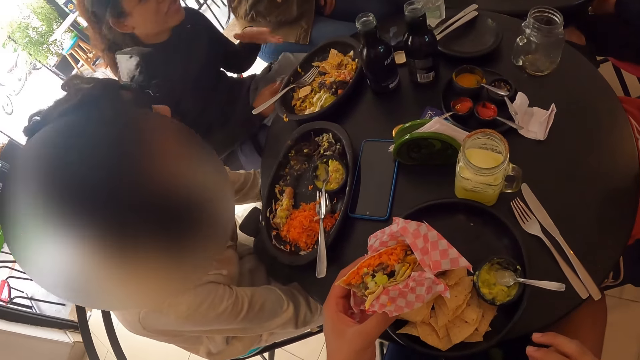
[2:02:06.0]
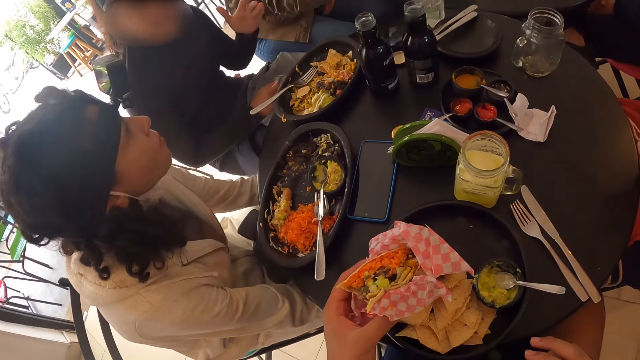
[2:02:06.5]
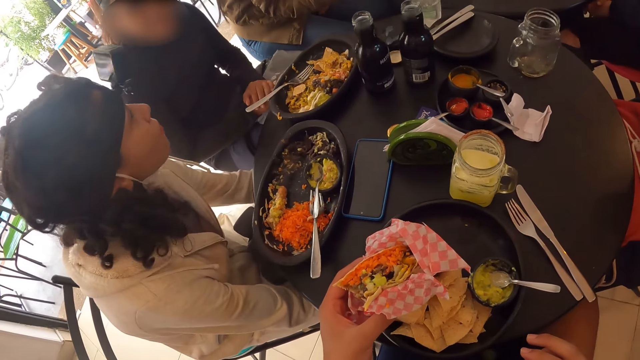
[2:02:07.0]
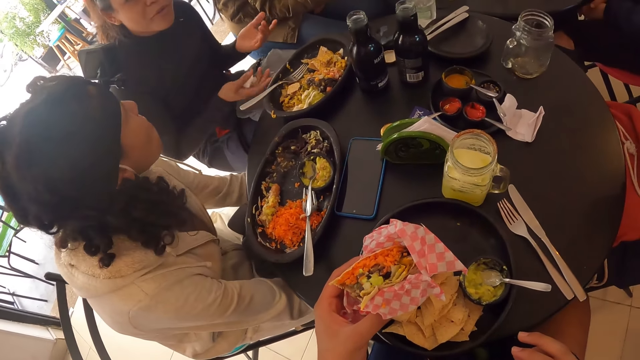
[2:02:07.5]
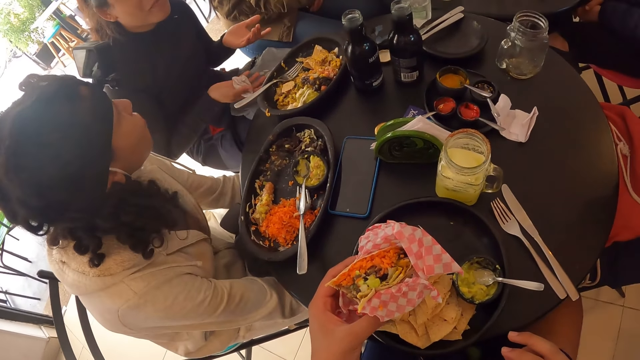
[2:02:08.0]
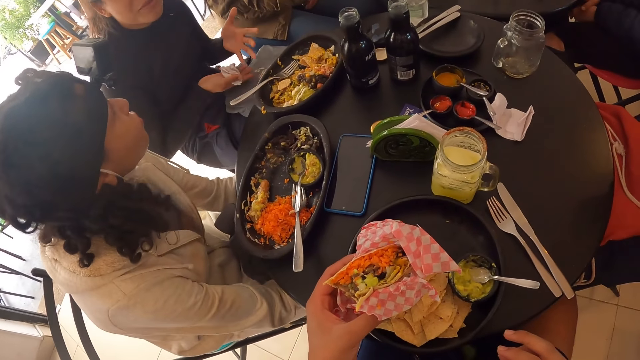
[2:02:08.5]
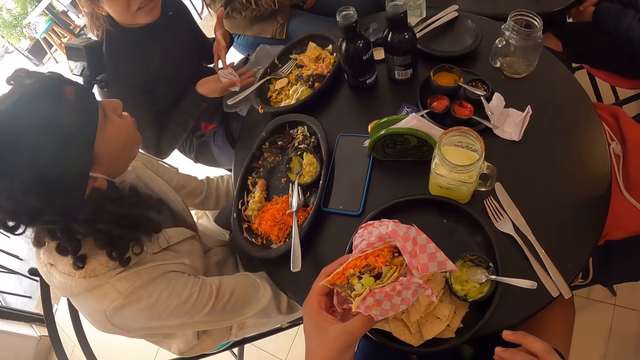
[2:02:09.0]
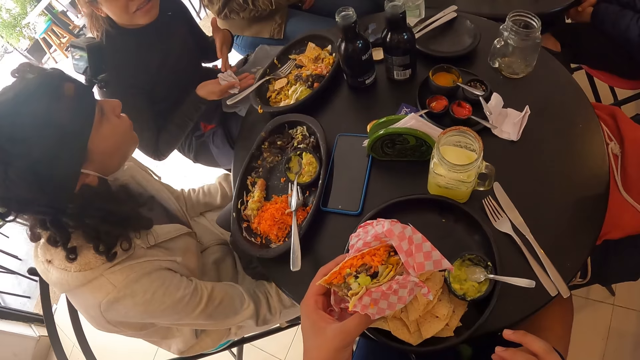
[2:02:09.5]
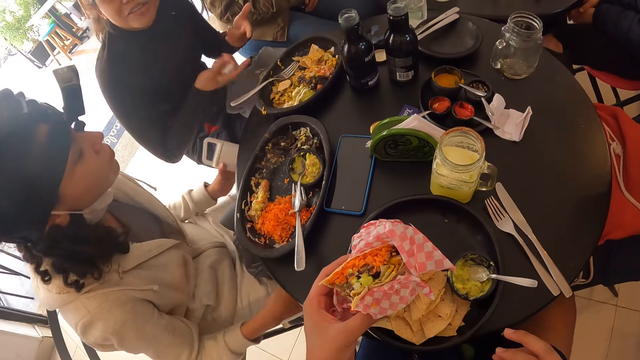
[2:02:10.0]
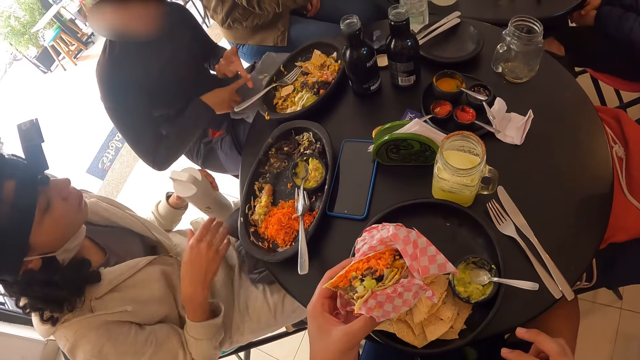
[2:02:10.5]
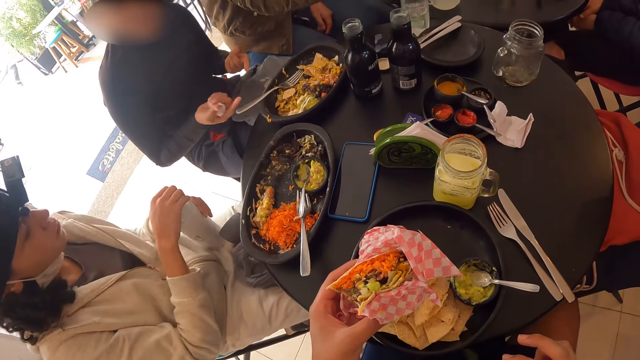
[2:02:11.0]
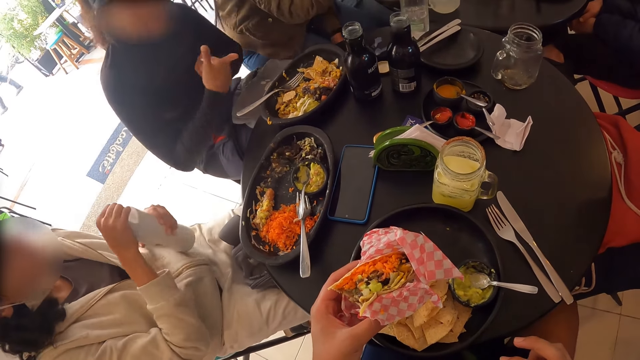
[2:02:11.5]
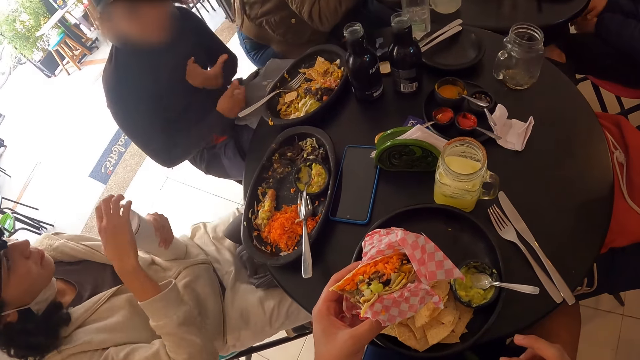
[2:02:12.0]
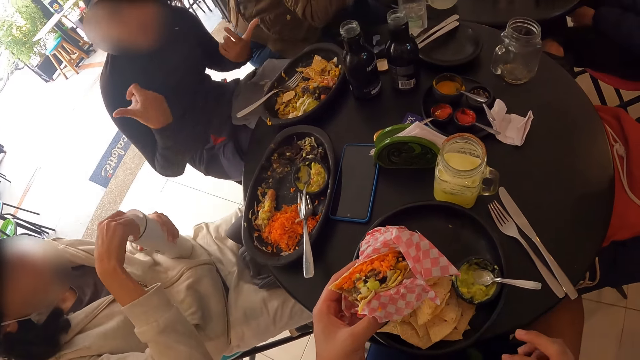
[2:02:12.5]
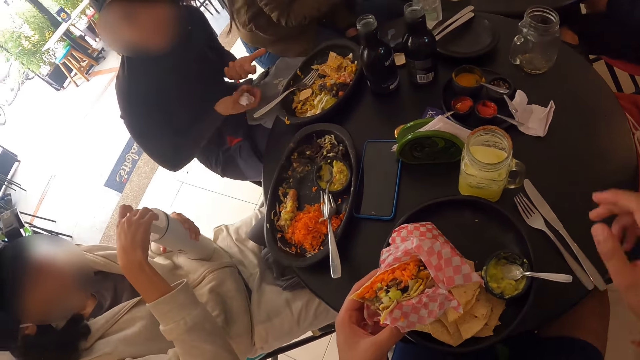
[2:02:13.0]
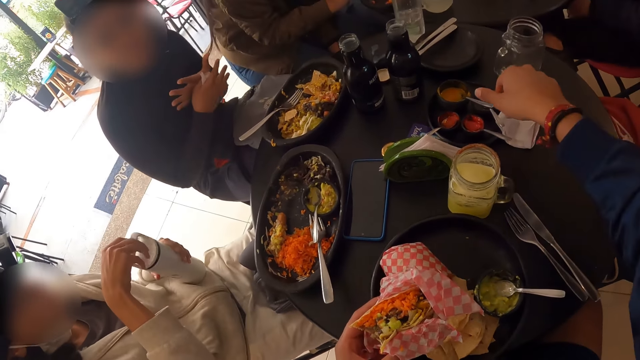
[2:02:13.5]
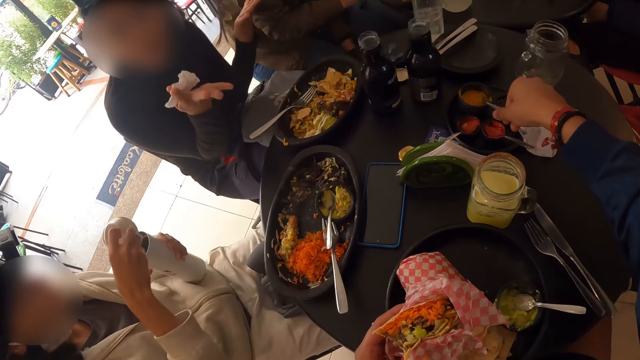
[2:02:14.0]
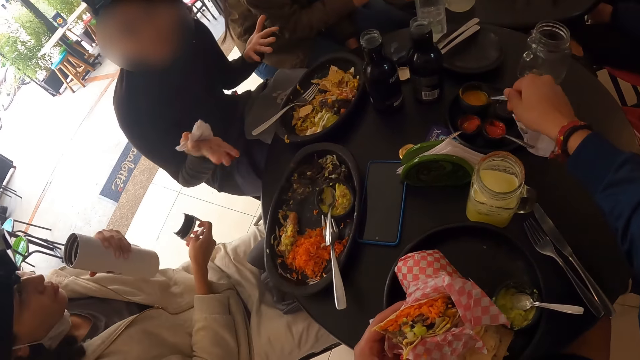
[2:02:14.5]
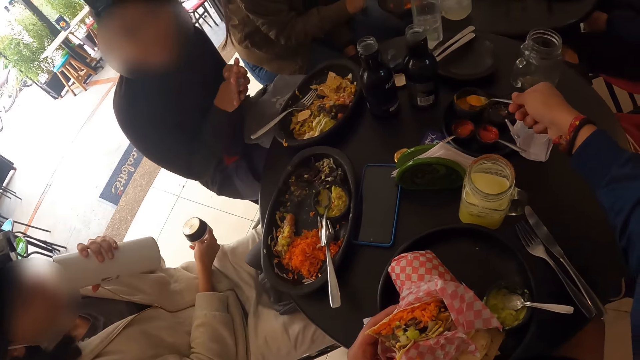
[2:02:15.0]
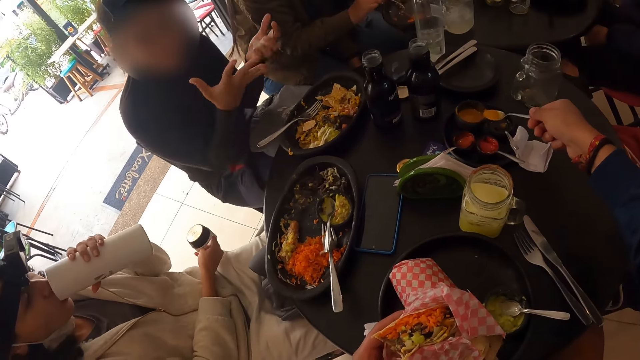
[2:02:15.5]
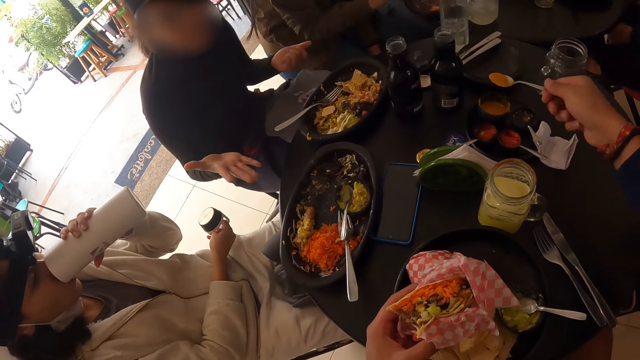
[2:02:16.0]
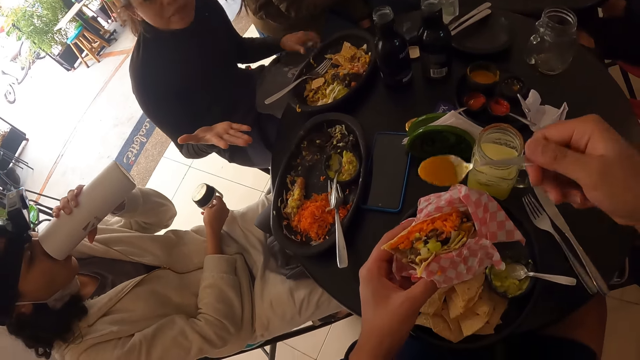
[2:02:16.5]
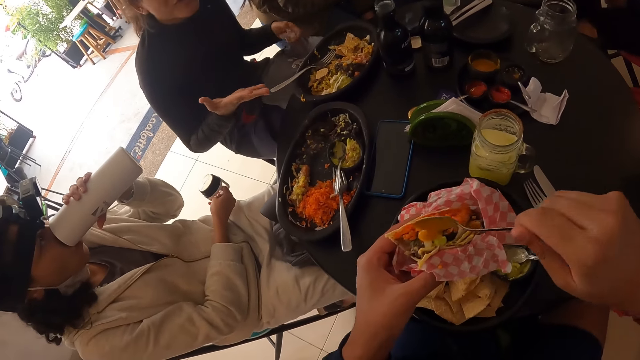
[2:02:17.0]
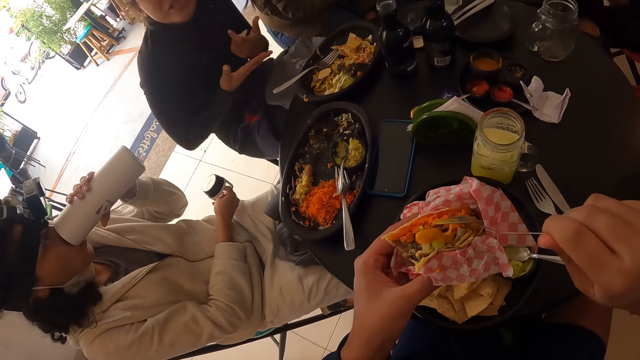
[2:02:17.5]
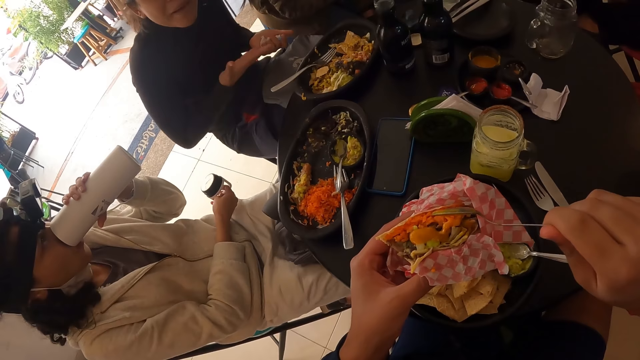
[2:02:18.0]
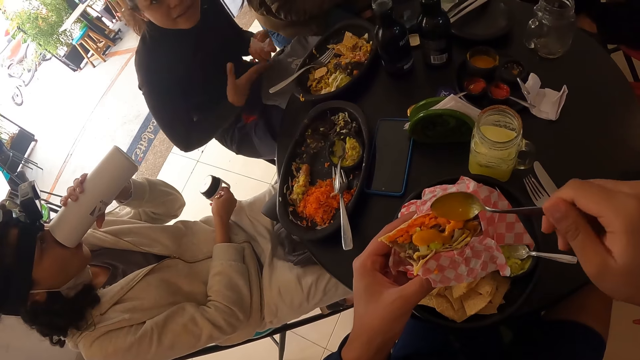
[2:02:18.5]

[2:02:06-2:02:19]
A woman picks up a water bottle from the floor with her left hand. She opens the water bottle with her right hand. The camera wearer takes sauce from a black container with a spoon with his right hand. The woman drinks water from the water bottle with her left hand. The camera wearer pours the sauce on the meal with the spoon in his right hand.

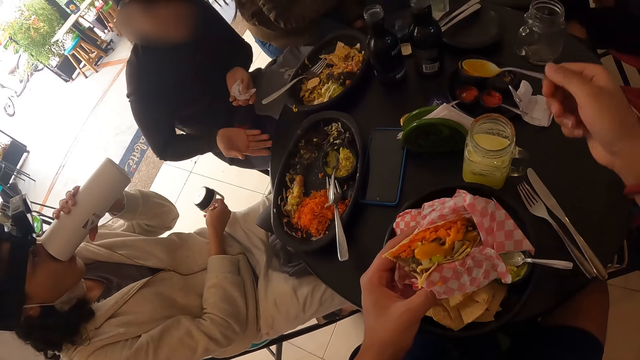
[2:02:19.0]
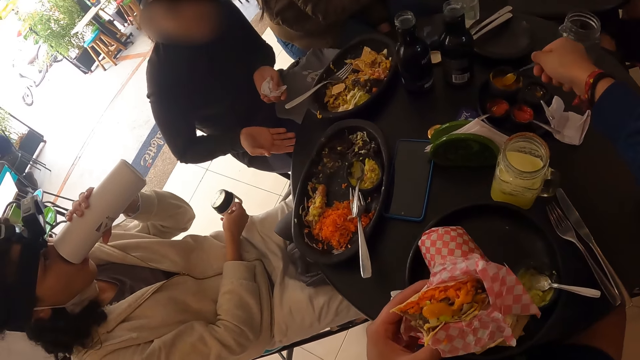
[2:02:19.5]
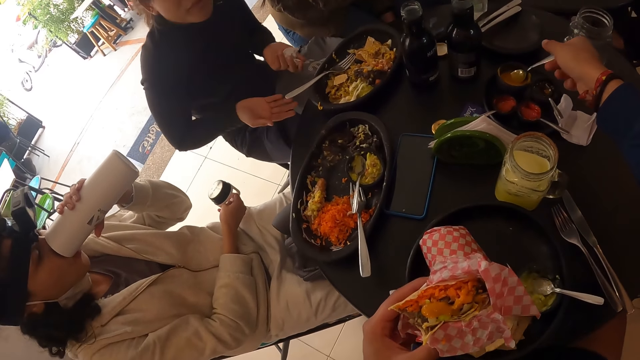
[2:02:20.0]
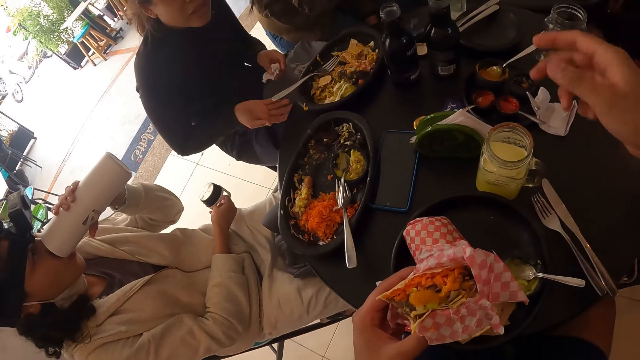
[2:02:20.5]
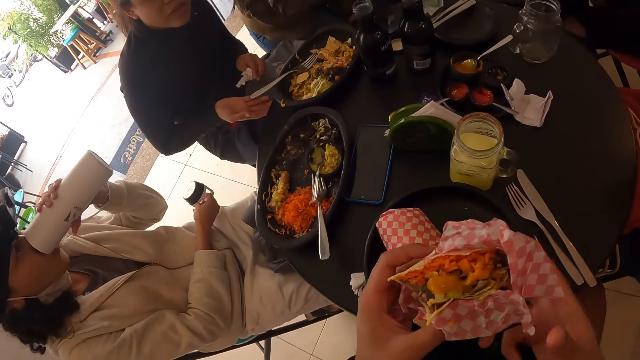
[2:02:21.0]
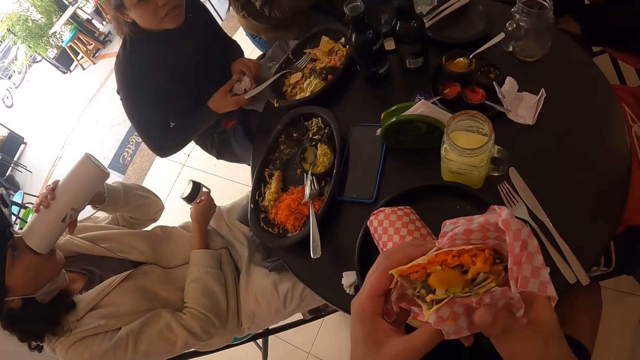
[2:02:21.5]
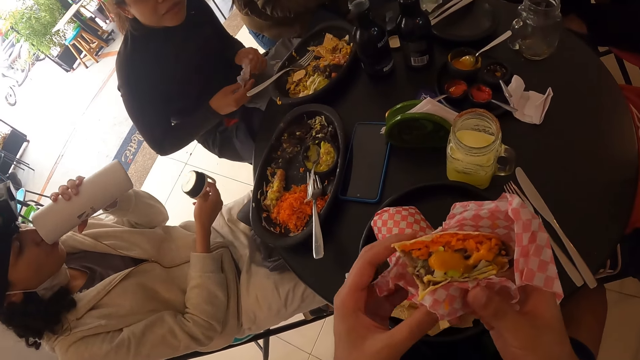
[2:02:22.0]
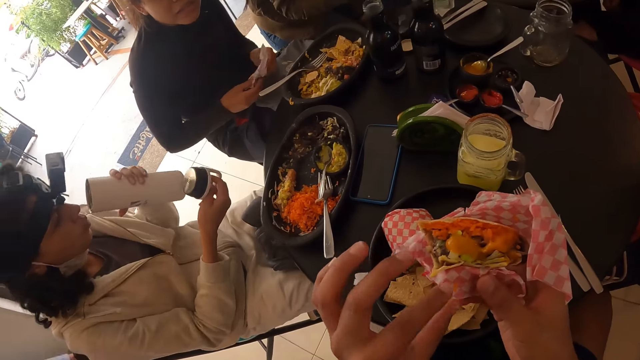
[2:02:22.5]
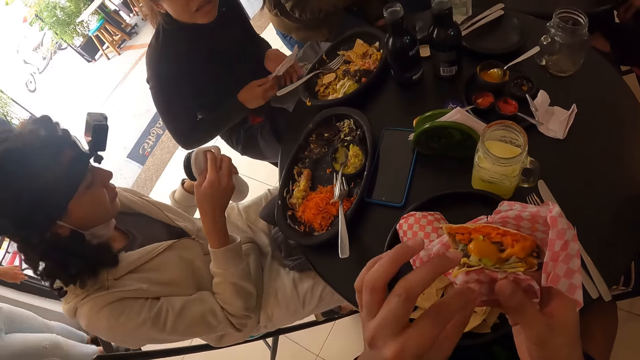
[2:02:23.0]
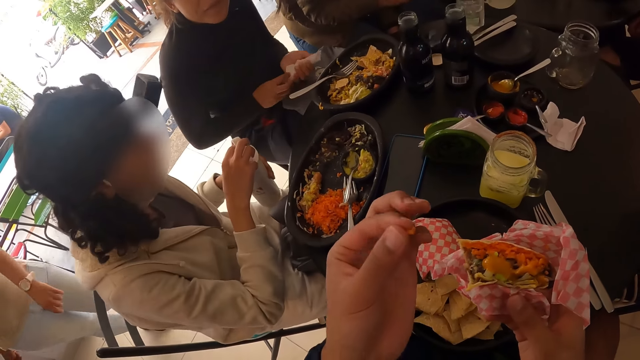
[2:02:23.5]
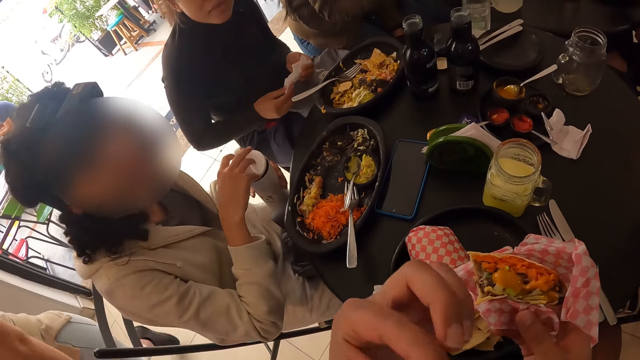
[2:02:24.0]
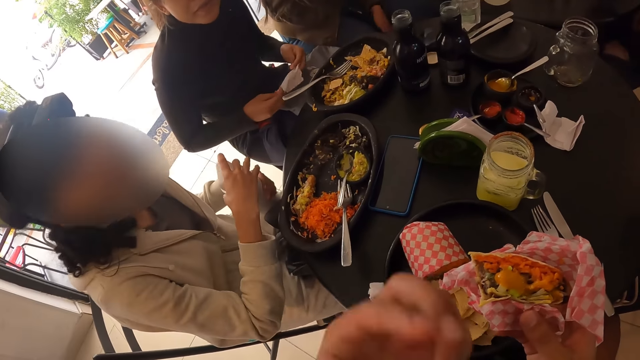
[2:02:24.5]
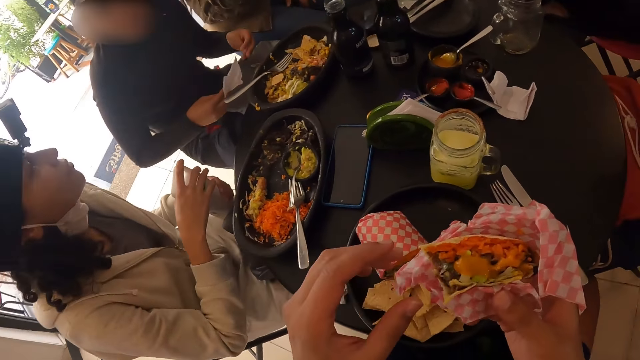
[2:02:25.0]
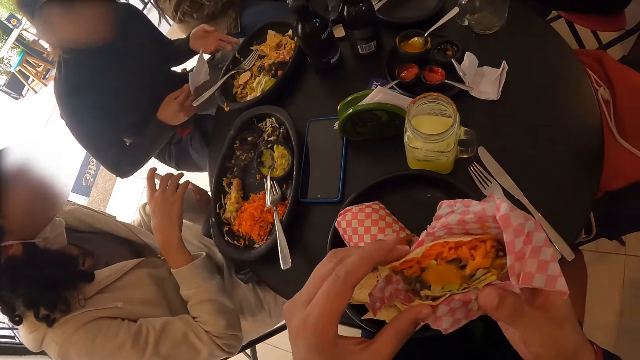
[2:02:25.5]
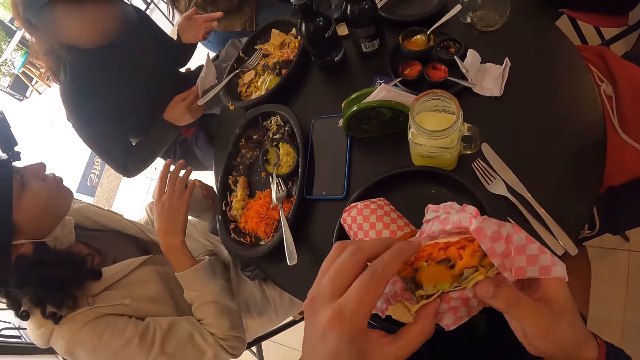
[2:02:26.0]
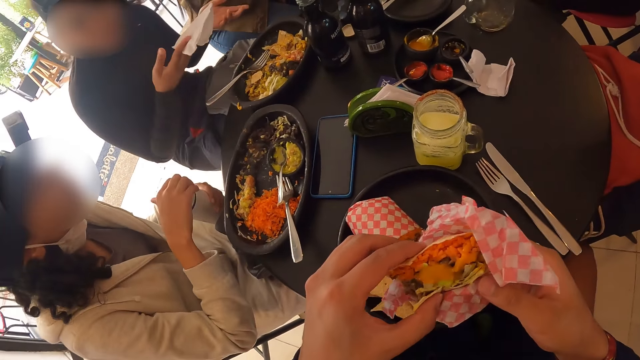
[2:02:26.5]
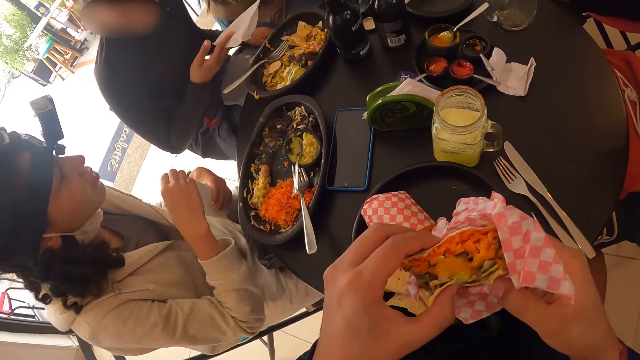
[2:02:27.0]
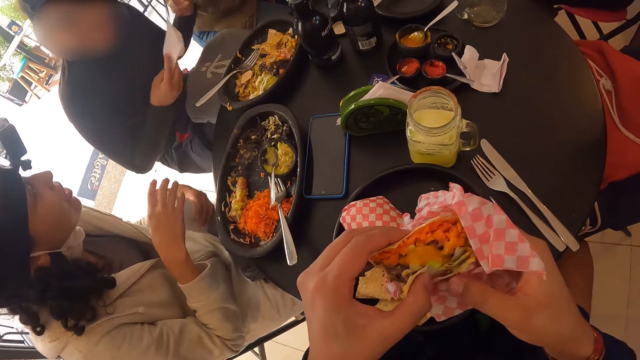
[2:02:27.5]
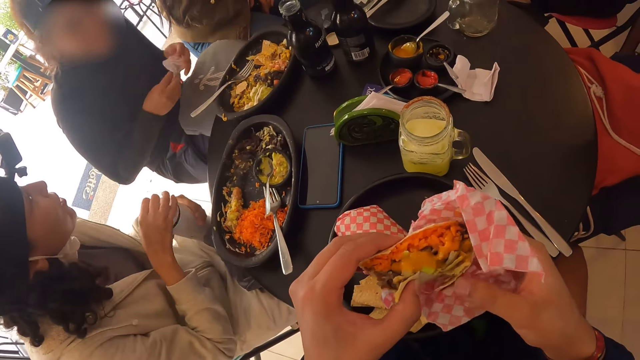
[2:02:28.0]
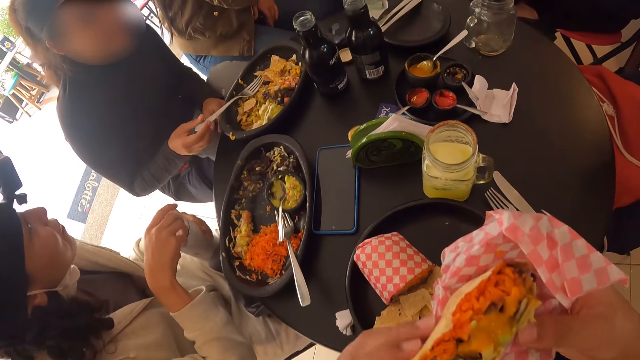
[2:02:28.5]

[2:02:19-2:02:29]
A woman talks to the camera wearer. The camera wearer drops the spoon in the black container with his right hand. The woman talks to the camera wearer and closes the water bottle with her right hand. The camera wearer touches the food. He eats the meal with both hands.
